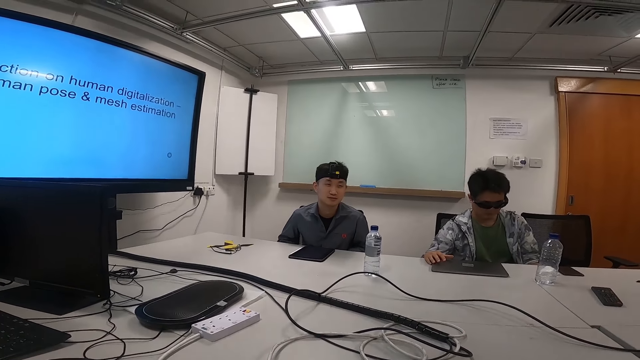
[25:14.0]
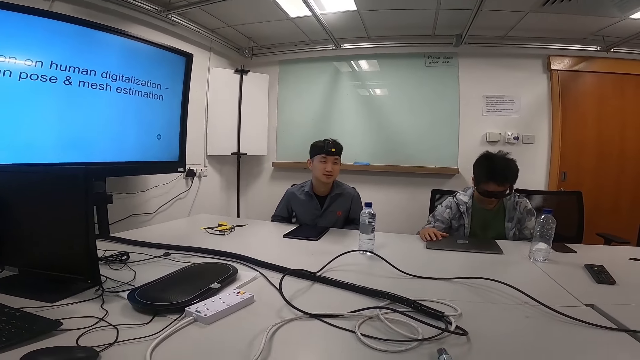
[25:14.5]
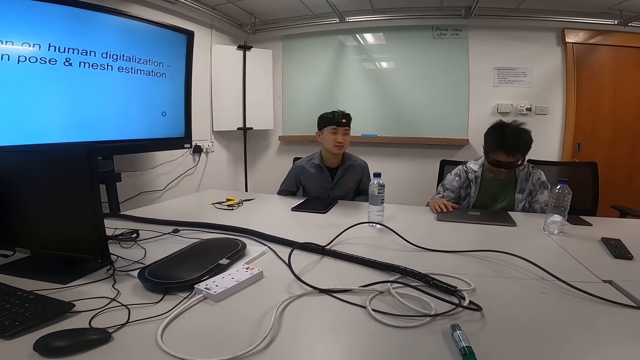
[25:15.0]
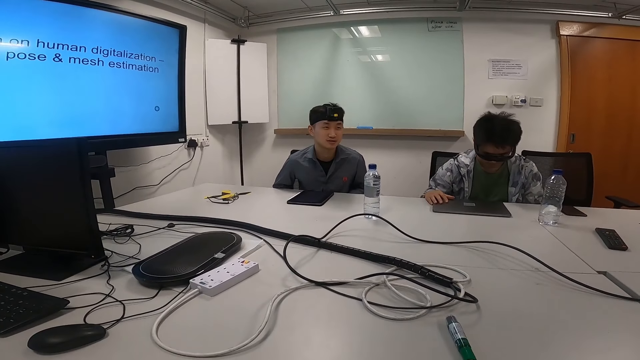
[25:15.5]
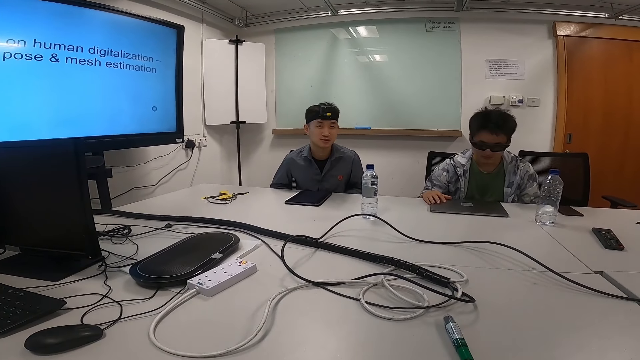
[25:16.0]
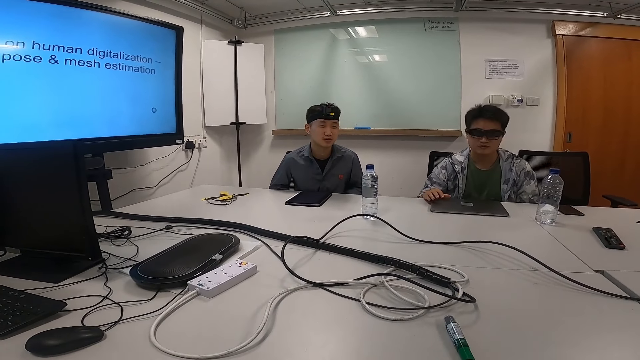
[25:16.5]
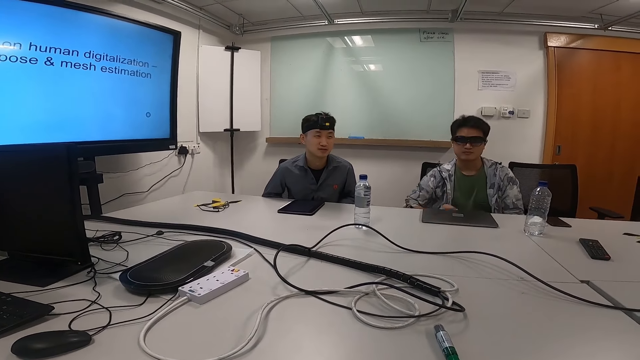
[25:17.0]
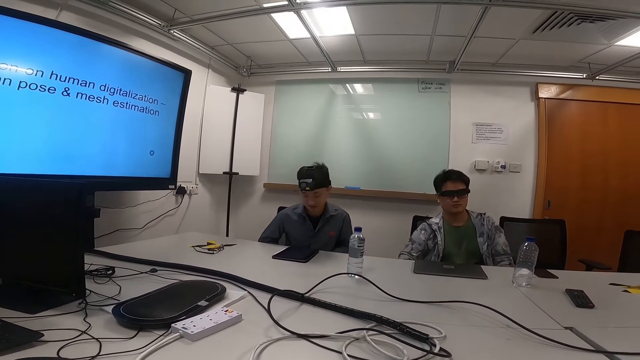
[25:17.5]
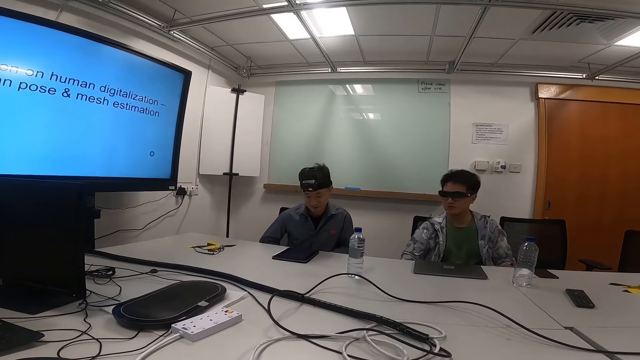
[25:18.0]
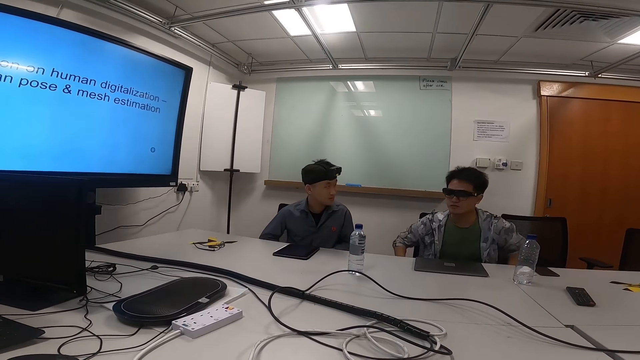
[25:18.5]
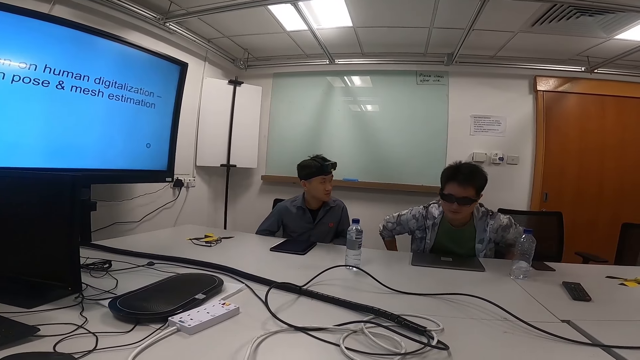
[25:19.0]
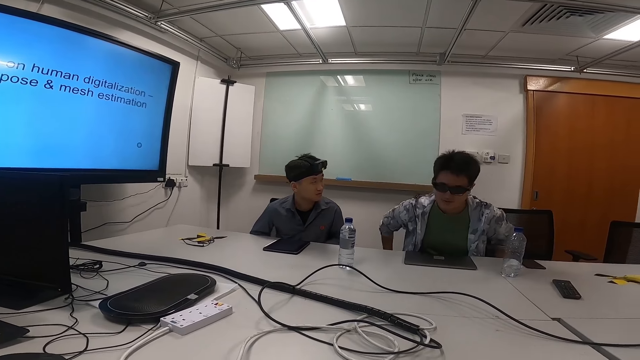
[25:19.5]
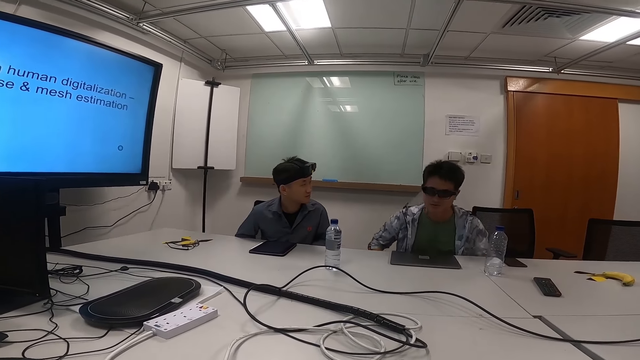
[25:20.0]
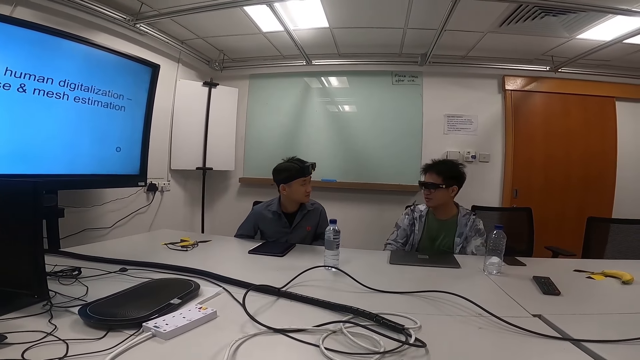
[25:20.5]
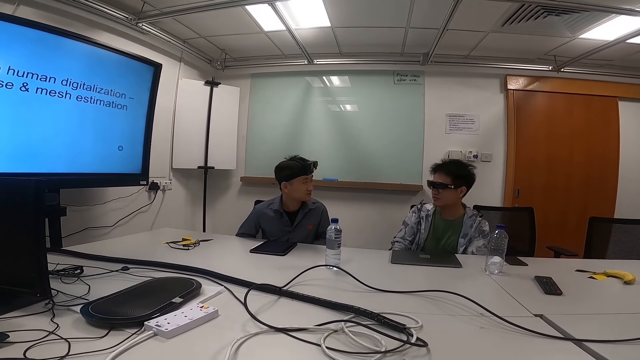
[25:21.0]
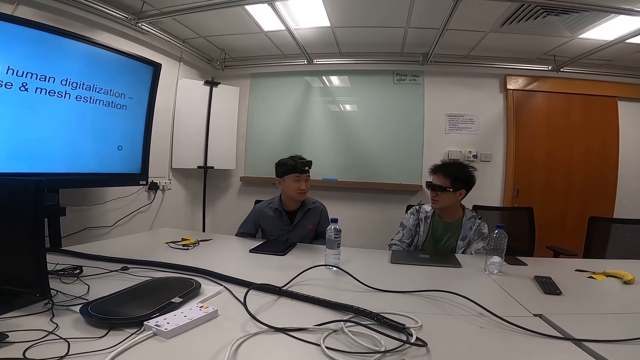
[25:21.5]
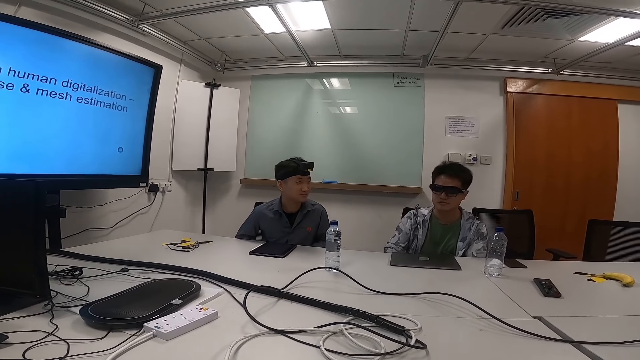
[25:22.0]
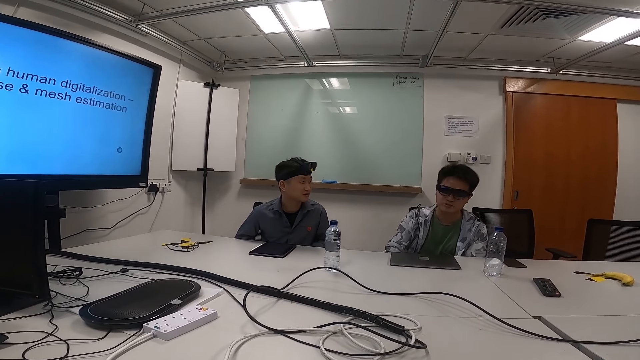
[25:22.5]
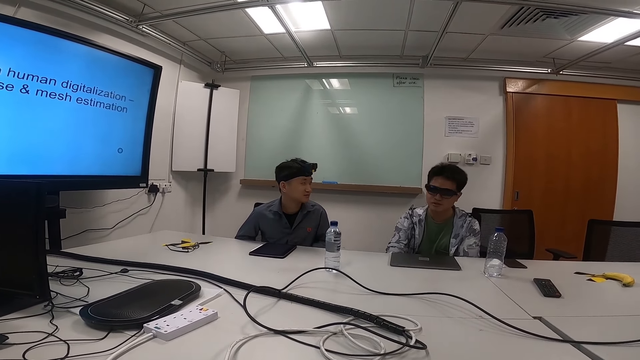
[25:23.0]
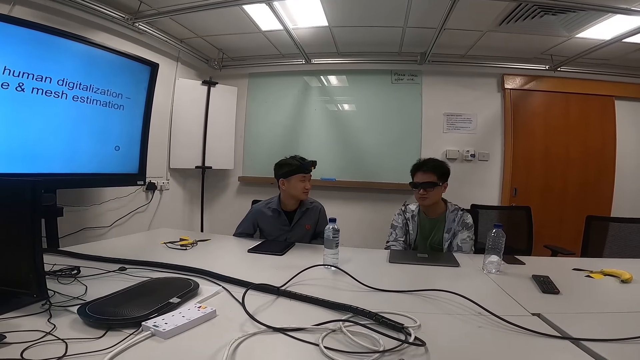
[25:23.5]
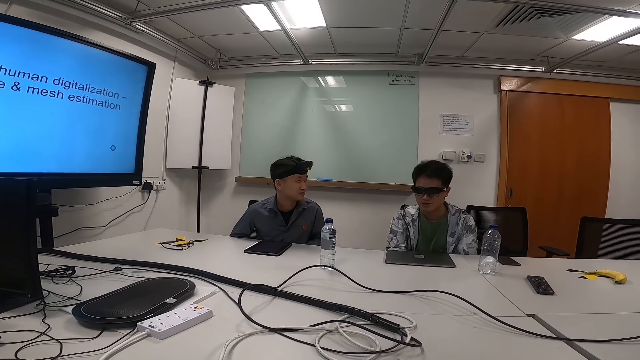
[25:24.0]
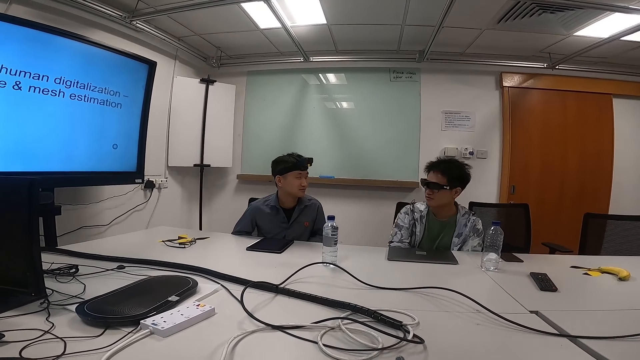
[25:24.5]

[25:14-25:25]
A person talks.

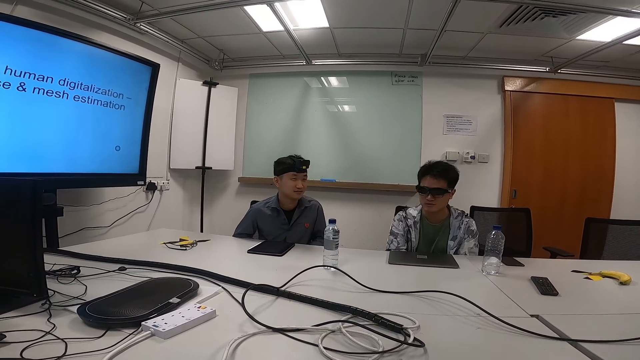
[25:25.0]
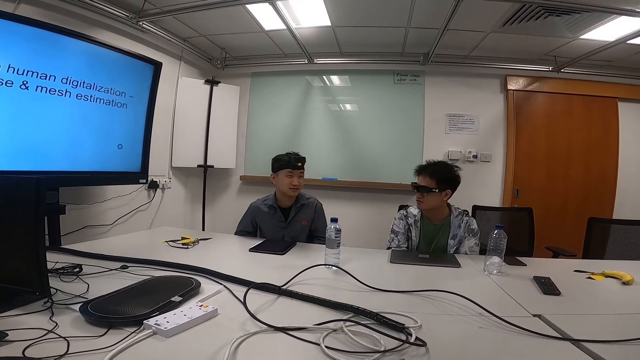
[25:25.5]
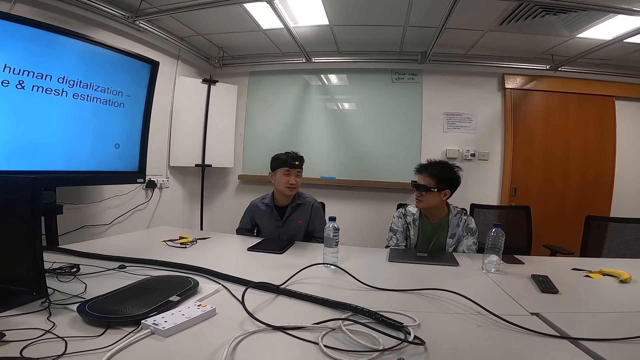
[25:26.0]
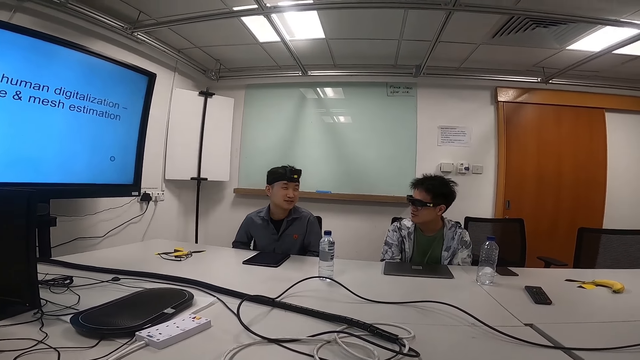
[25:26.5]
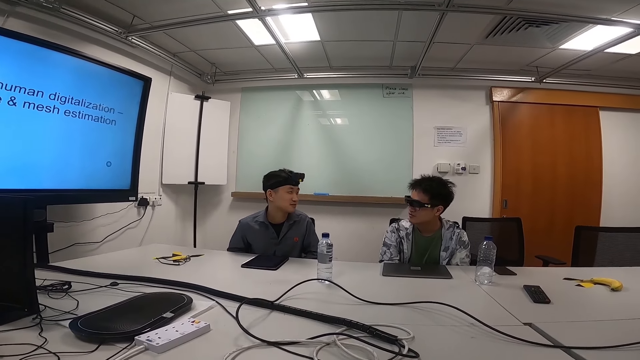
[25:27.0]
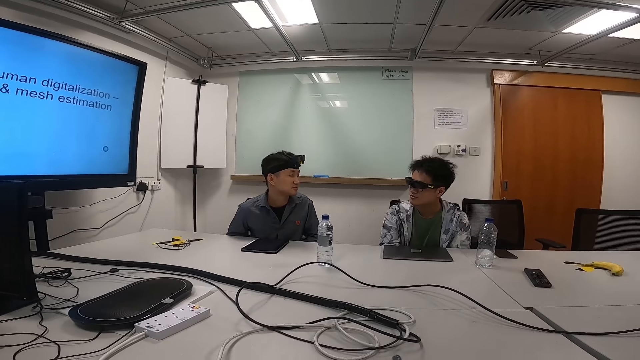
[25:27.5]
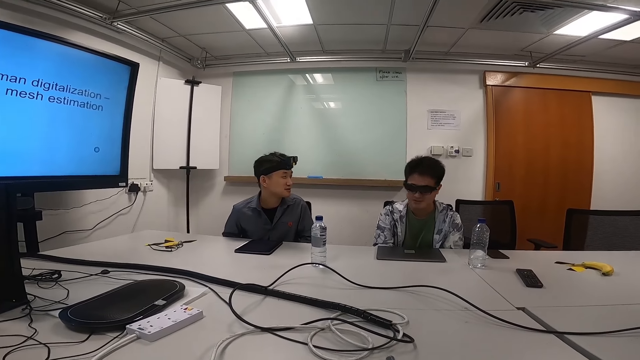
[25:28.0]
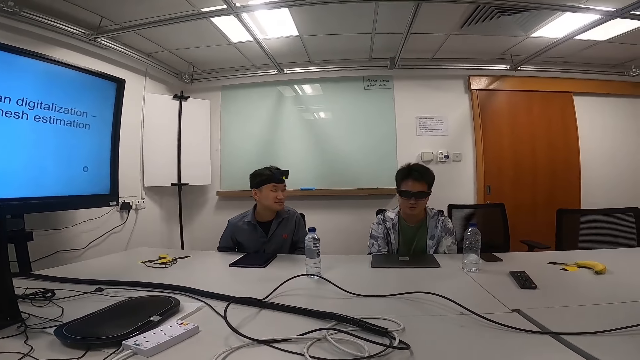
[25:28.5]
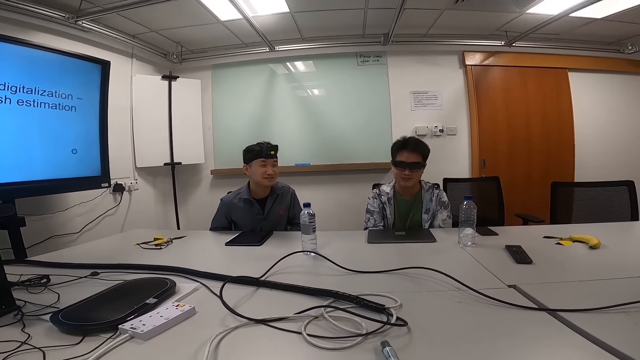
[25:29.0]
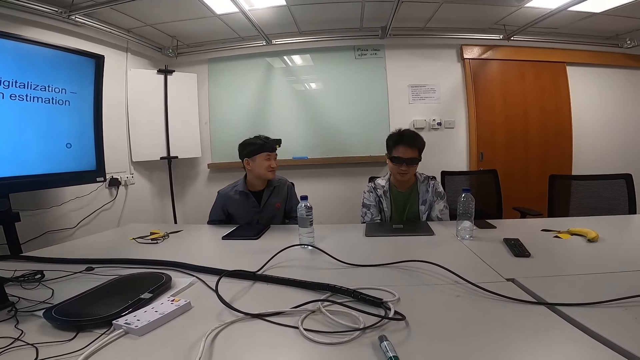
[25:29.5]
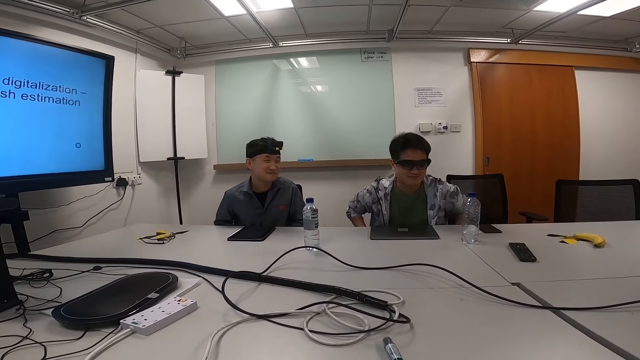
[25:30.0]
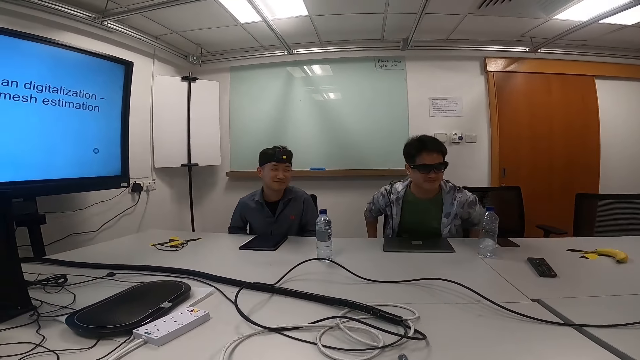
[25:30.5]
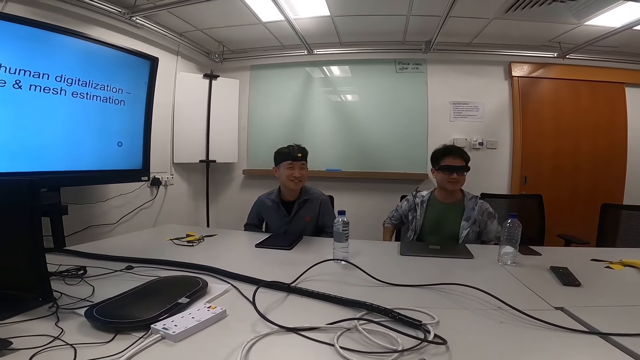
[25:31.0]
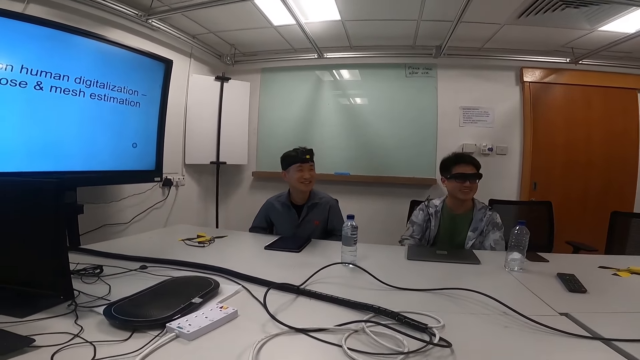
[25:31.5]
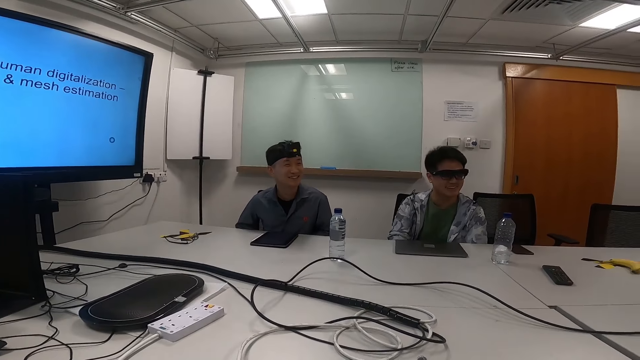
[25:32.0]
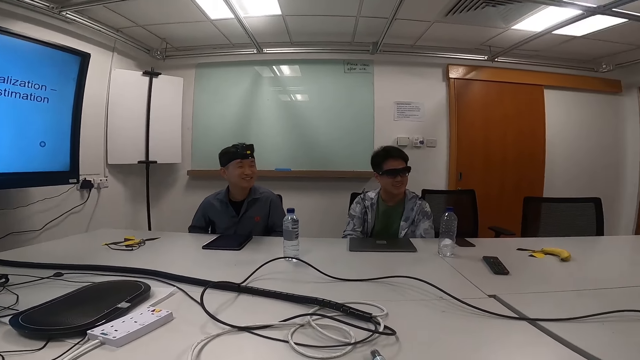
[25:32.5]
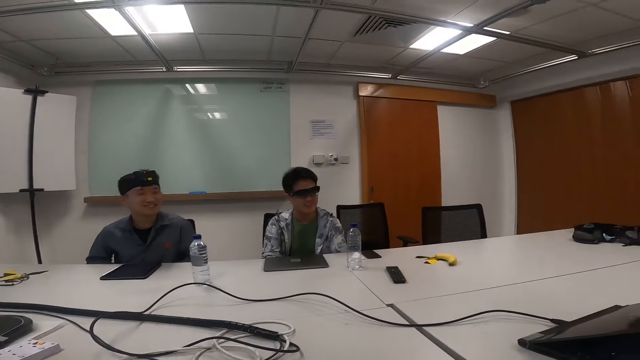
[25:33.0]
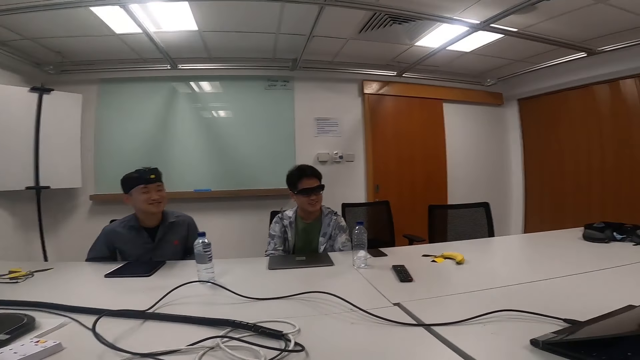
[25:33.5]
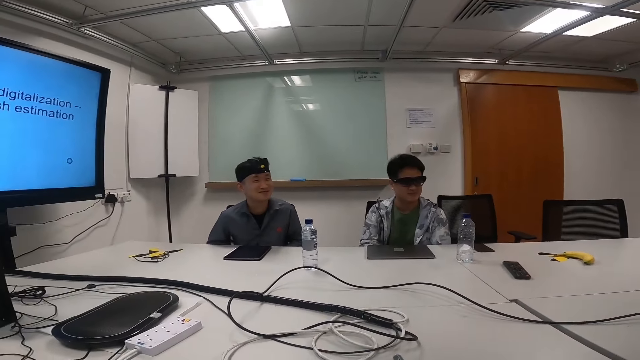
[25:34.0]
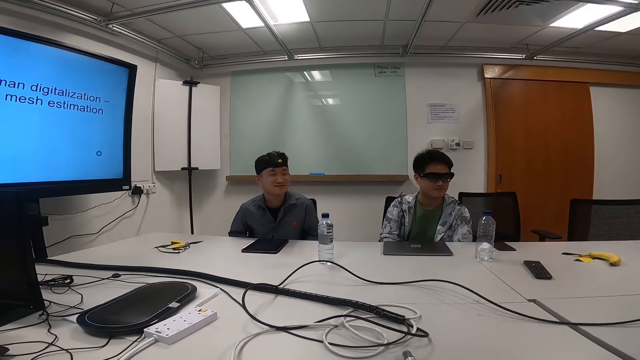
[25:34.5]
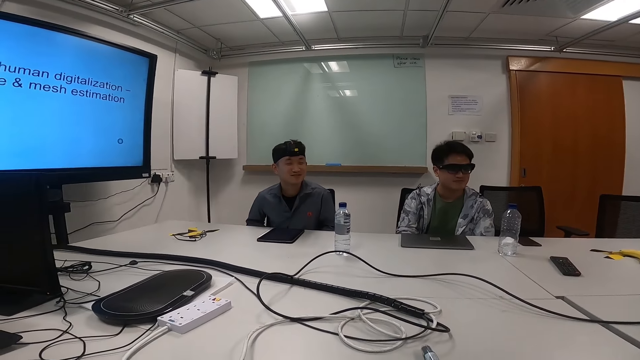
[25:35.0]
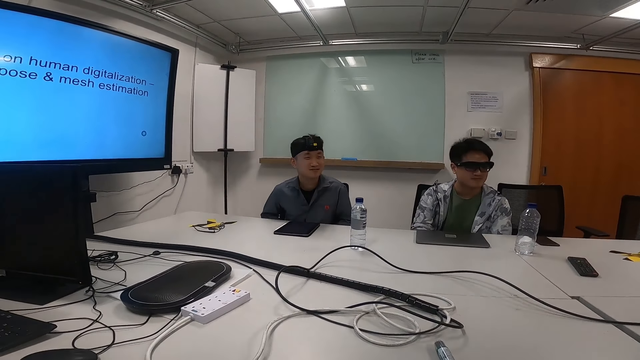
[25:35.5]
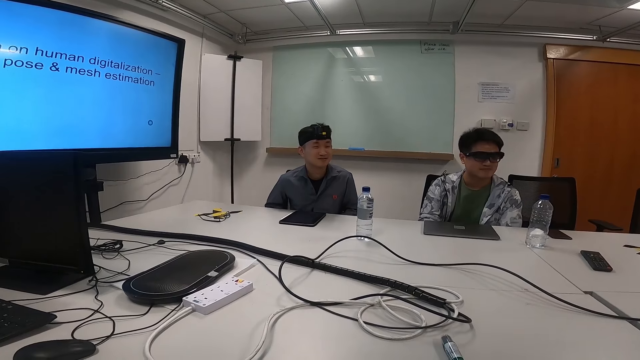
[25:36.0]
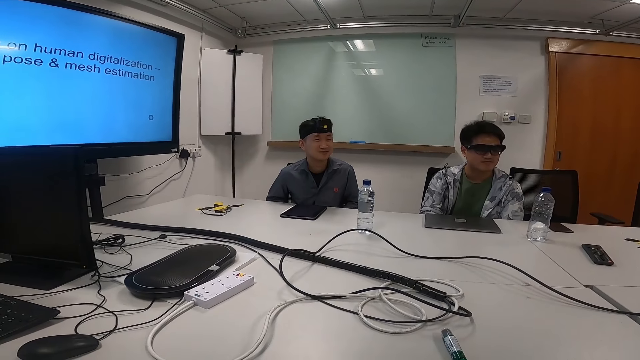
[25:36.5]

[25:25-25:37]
A person talks. Another person talks.
